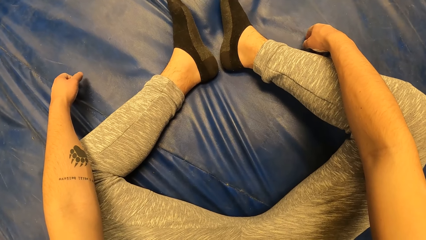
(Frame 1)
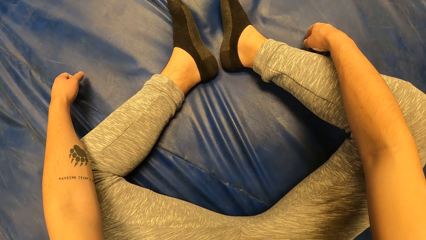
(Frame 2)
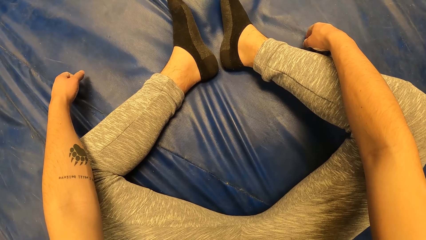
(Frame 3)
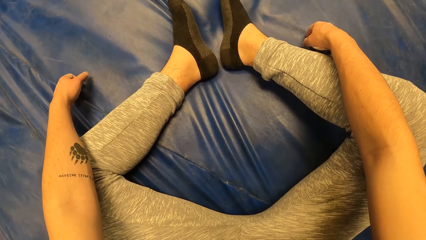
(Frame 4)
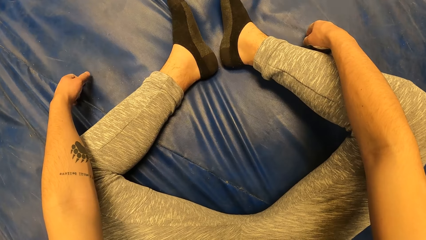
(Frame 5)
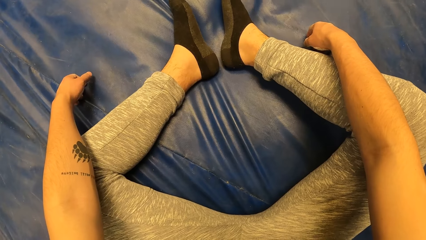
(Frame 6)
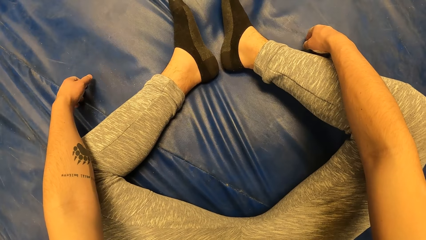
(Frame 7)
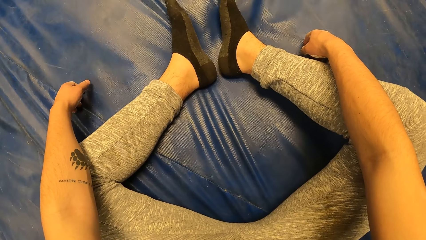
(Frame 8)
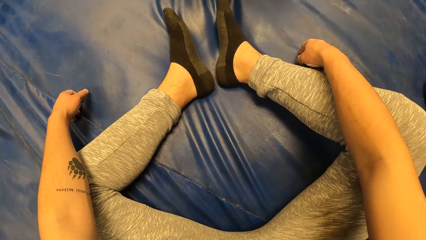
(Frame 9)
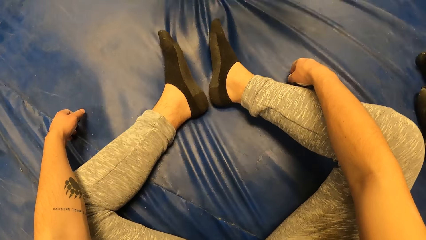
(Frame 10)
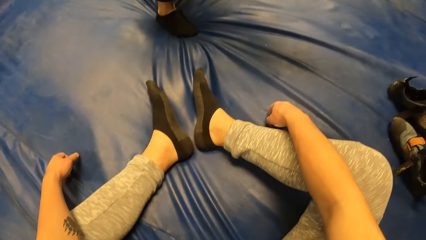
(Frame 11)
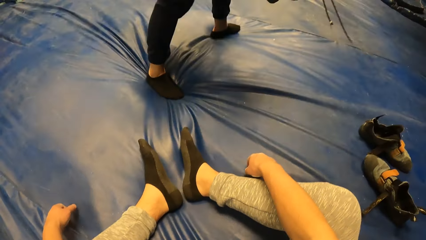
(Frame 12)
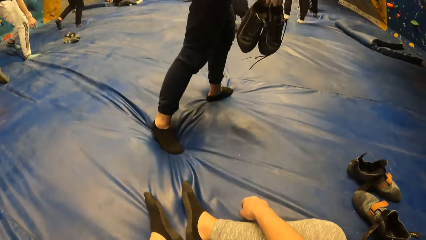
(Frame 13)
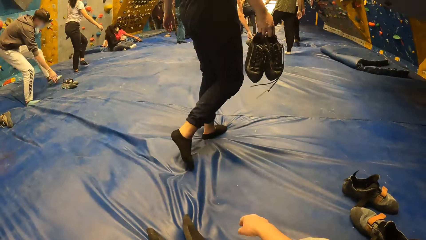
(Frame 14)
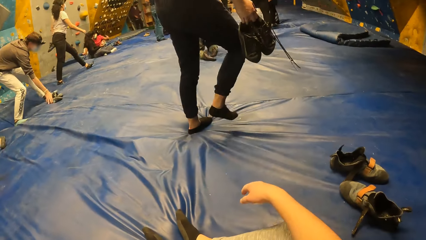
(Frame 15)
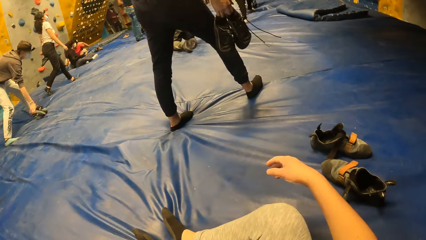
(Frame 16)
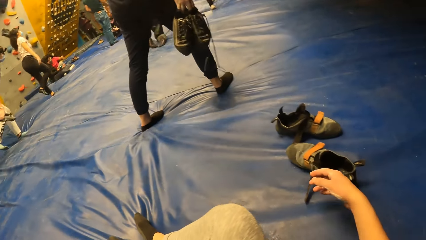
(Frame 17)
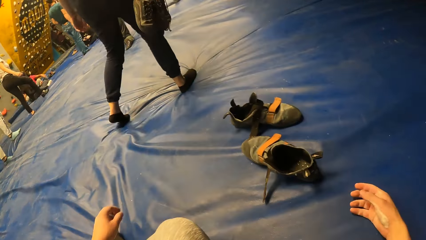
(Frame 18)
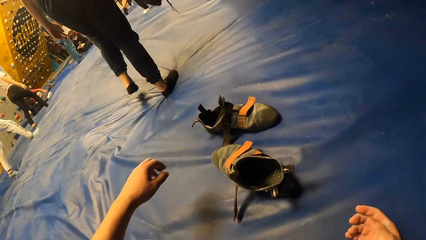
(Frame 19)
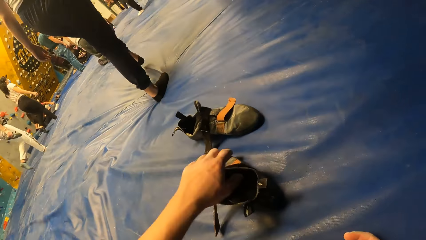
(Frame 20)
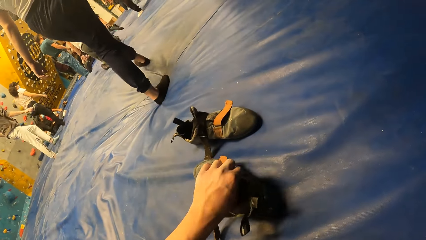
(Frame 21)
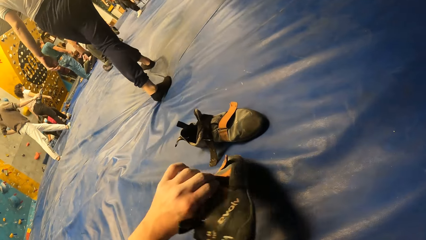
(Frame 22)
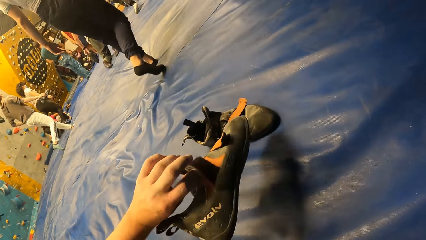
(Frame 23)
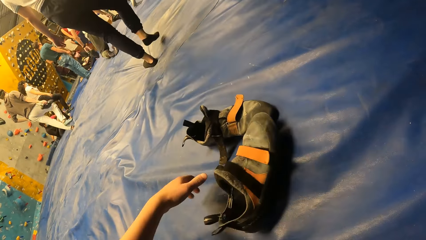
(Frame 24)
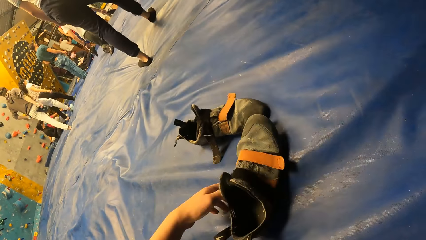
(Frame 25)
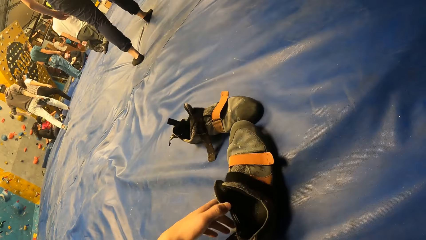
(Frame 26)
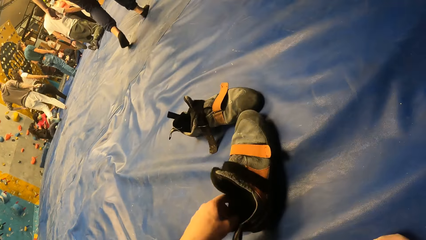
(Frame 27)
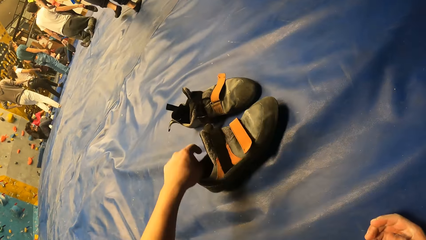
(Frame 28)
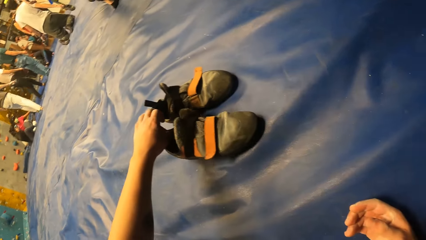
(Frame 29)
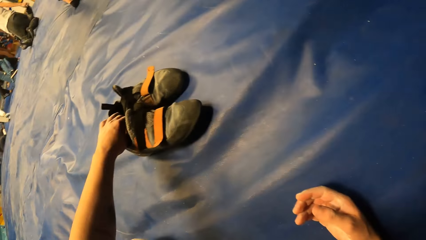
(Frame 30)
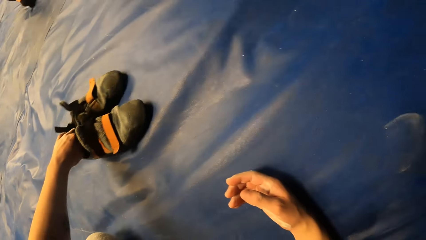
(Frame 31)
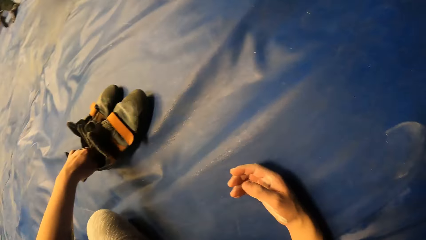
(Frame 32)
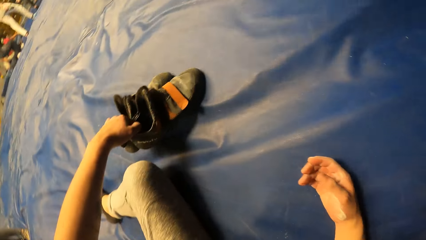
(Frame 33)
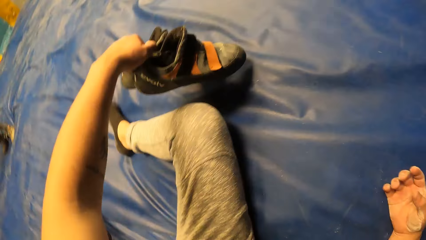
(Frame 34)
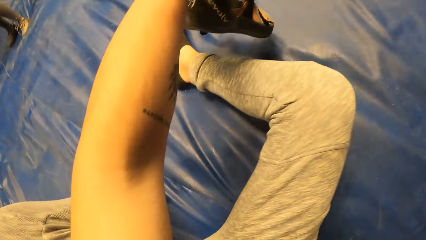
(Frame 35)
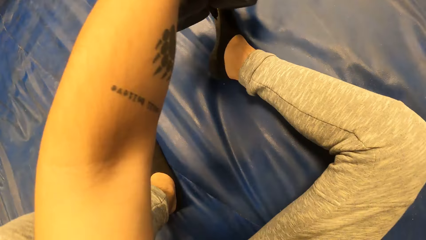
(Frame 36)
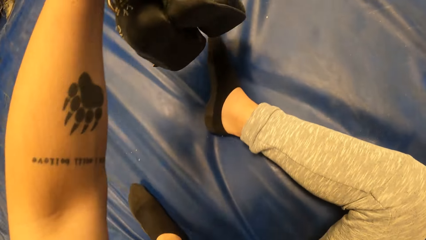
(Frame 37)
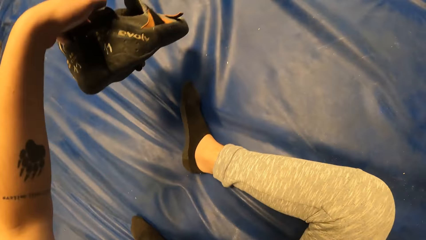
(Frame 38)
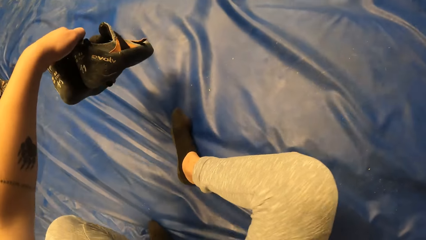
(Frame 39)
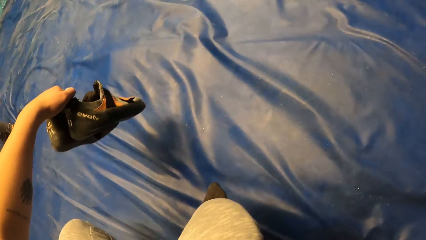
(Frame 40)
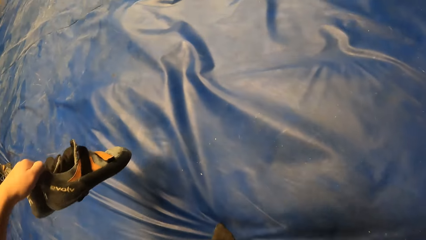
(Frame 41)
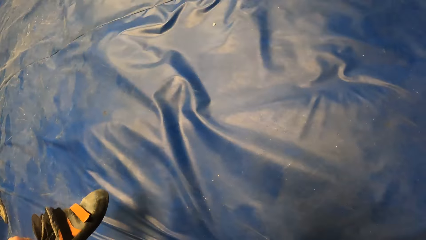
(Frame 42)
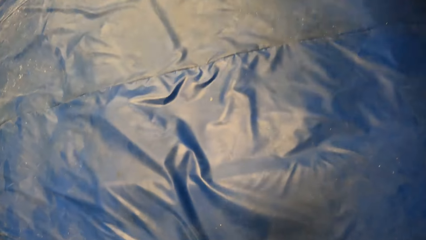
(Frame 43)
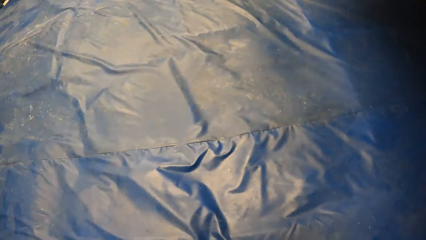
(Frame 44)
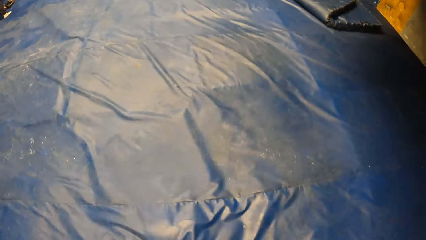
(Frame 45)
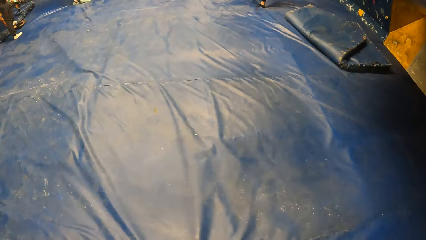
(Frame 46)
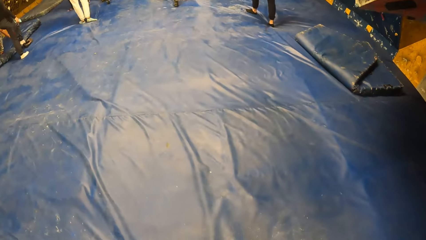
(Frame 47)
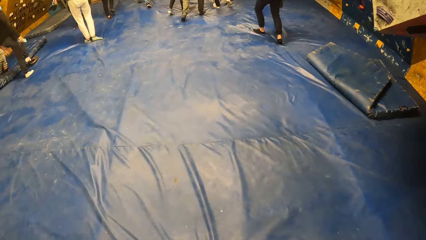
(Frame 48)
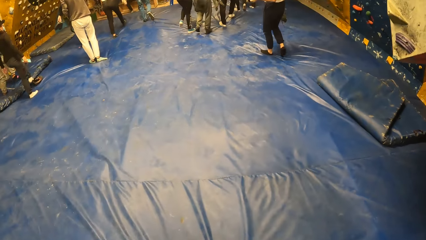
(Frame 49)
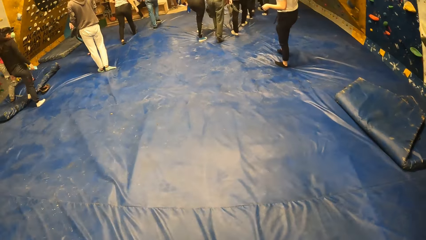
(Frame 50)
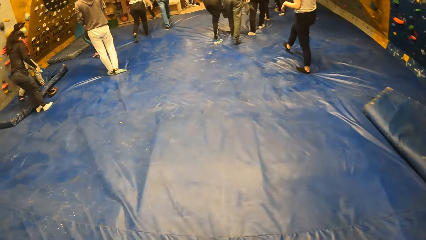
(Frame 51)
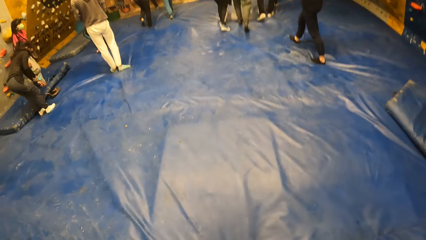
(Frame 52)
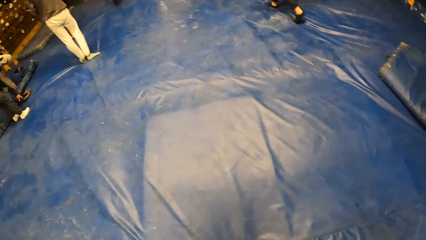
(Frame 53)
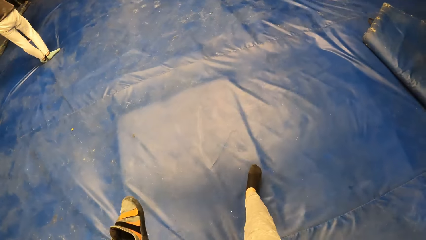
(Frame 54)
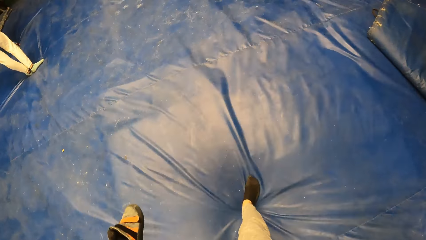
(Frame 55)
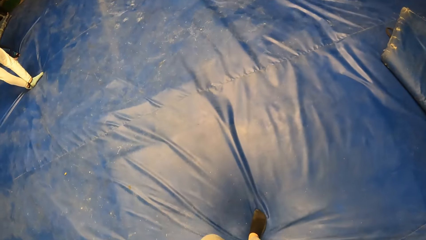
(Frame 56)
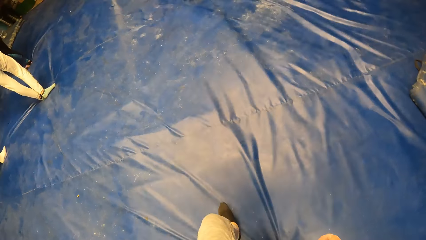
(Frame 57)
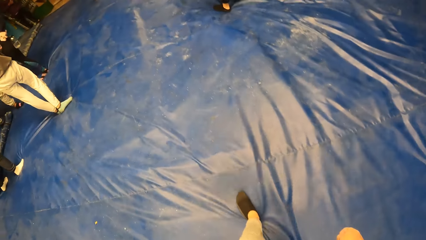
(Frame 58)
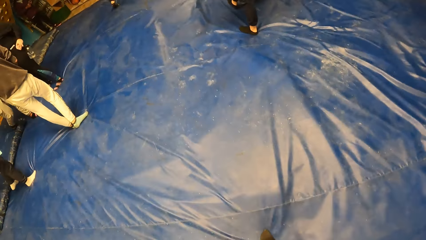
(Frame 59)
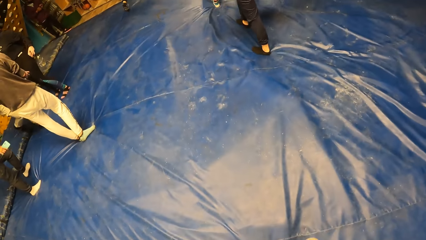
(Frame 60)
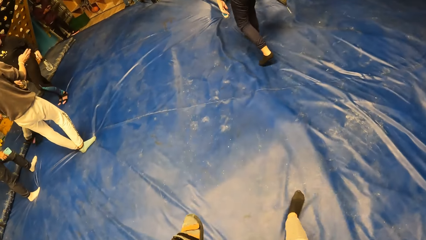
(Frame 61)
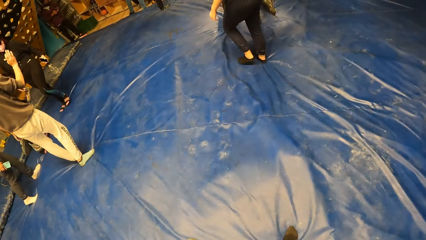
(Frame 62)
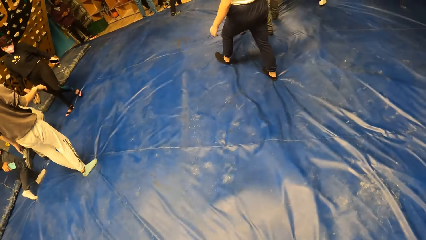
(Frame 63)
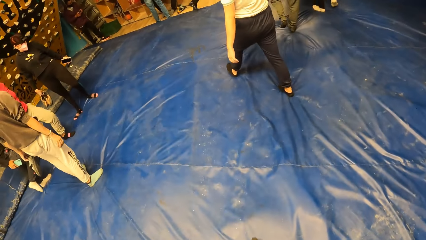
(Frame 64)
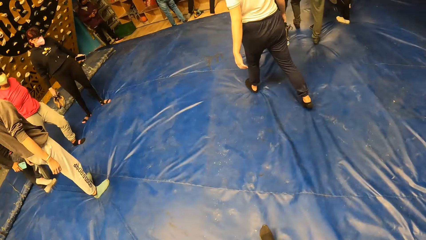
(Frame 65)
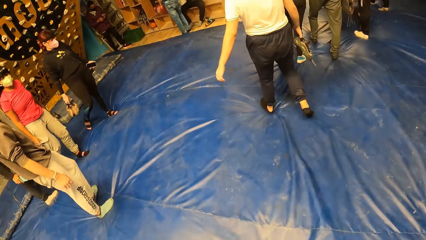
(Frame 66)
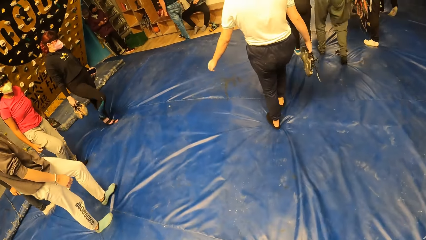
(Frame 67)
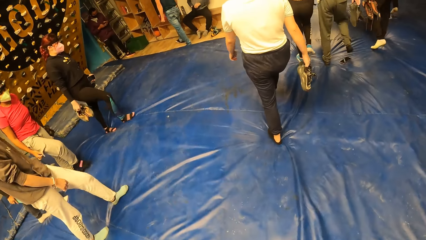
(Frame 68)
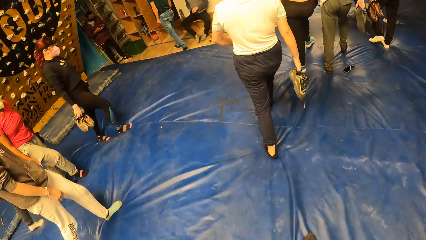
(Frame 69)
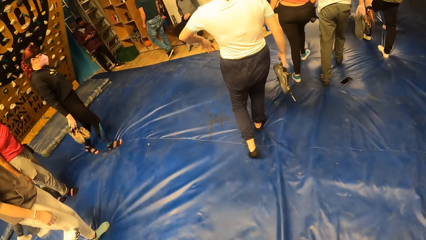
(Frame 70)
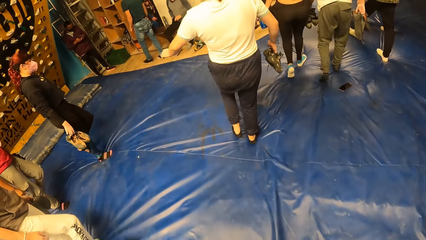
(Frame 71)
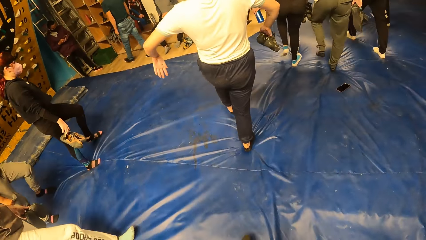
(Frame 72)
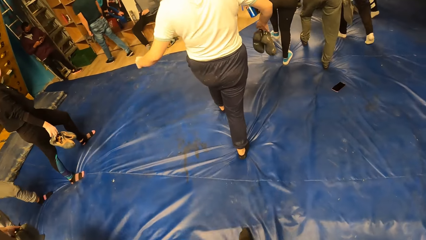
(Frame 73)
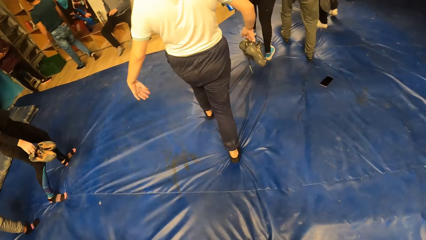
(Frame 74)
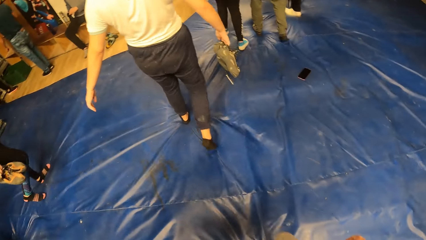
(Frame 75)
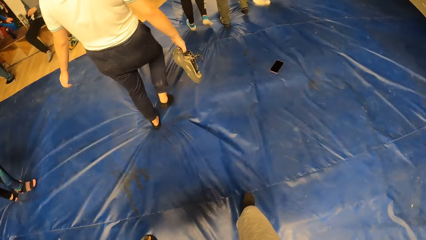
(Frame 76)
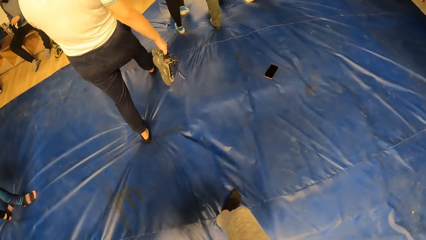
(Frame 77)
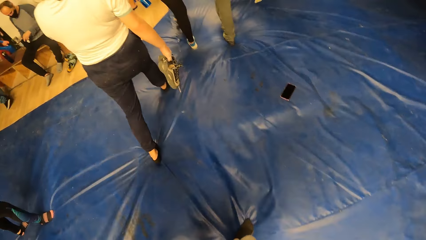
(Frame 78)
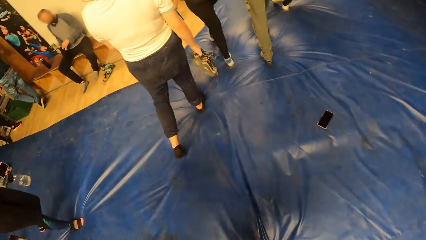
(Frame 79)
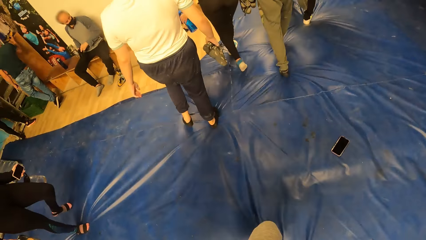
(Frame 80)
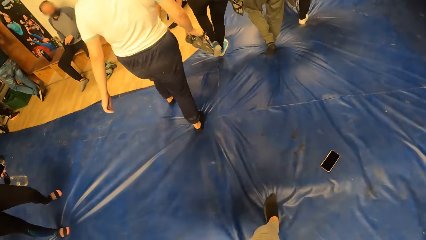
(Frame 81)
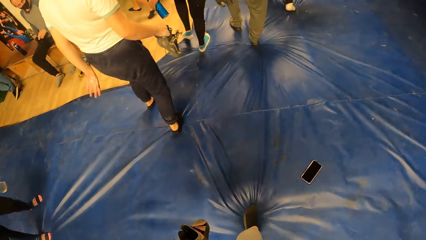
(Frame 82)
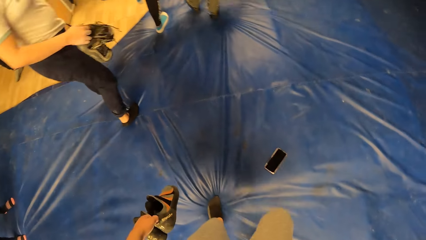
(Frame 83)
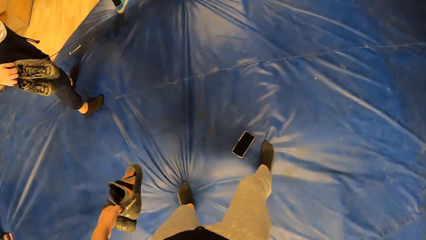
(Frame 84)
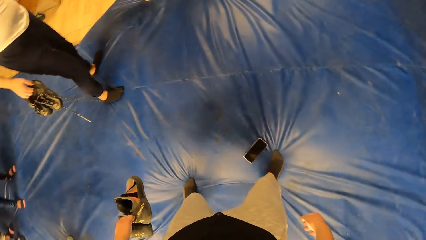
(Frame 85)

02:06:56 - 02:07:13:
The camera wearer looks around the room. A man picks up his shoes. The camera wearer picks up her shoes. She stands up. She stands up again and walks on the blue mattress.
